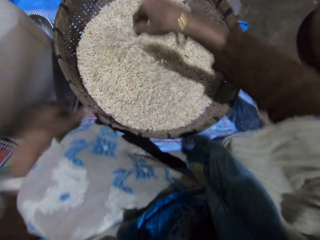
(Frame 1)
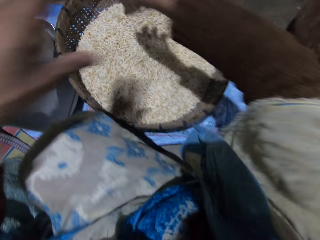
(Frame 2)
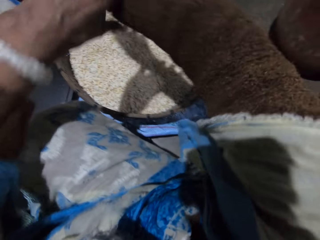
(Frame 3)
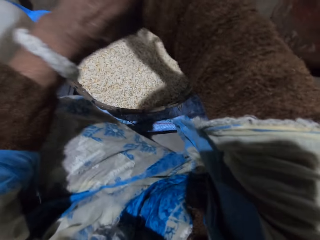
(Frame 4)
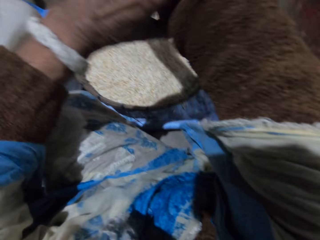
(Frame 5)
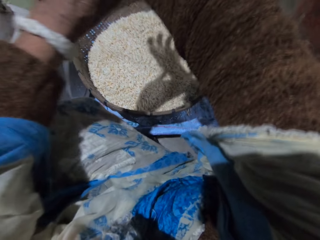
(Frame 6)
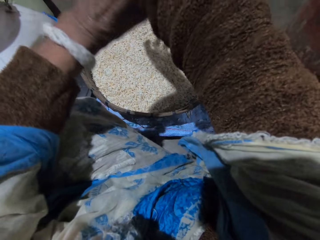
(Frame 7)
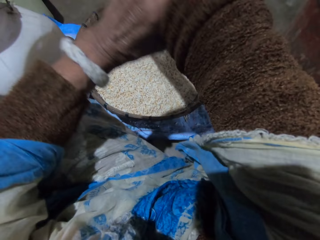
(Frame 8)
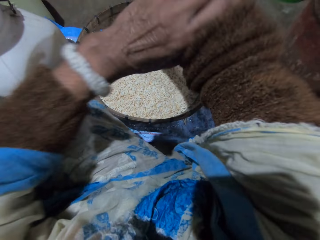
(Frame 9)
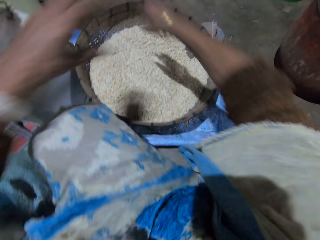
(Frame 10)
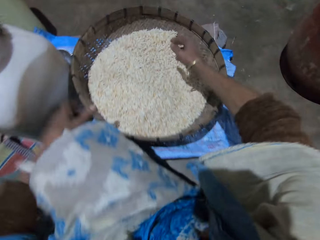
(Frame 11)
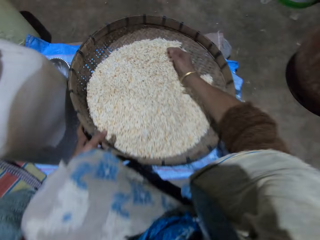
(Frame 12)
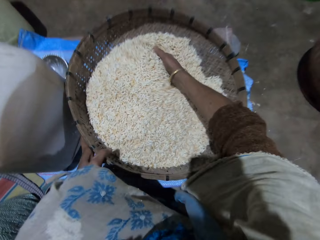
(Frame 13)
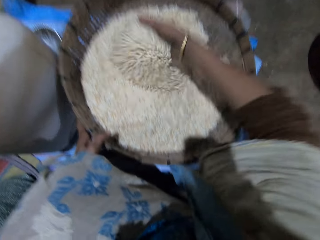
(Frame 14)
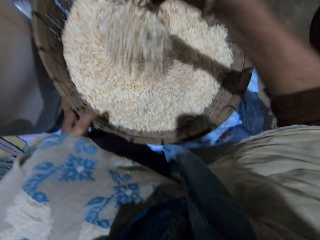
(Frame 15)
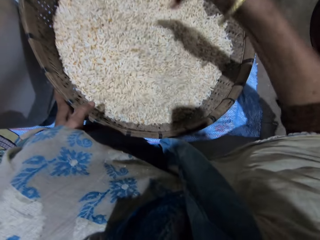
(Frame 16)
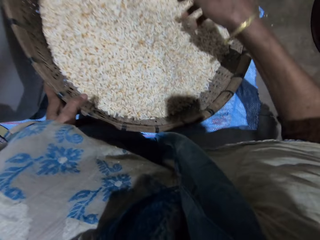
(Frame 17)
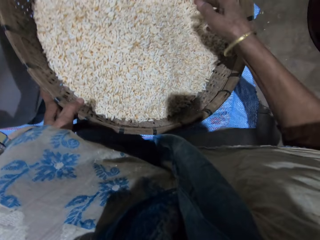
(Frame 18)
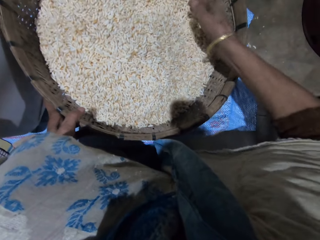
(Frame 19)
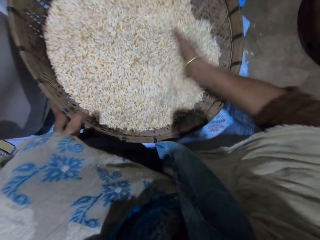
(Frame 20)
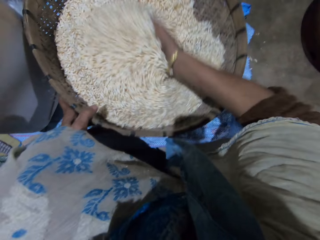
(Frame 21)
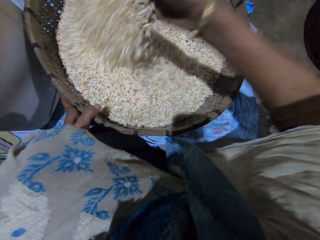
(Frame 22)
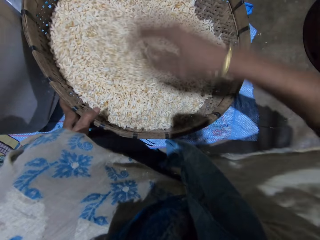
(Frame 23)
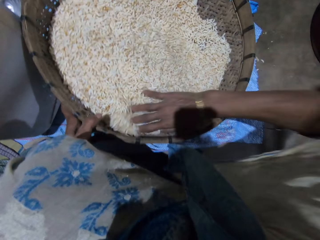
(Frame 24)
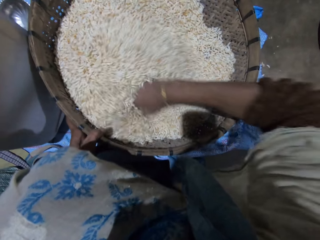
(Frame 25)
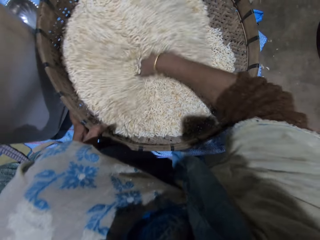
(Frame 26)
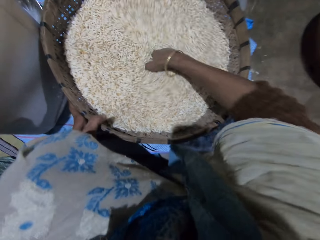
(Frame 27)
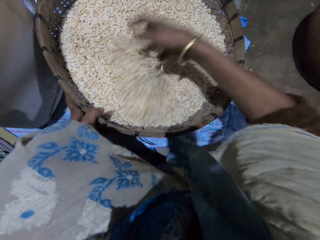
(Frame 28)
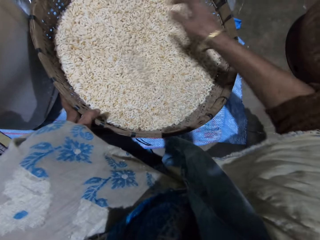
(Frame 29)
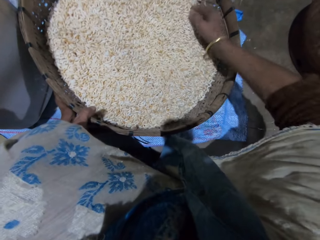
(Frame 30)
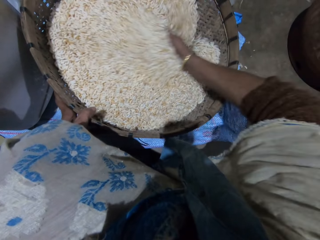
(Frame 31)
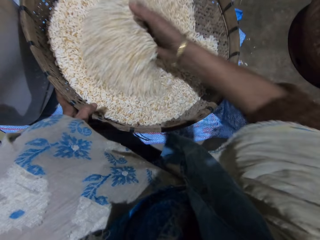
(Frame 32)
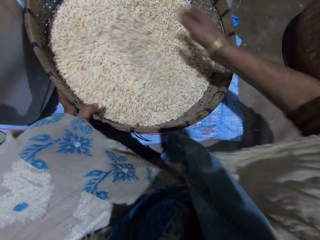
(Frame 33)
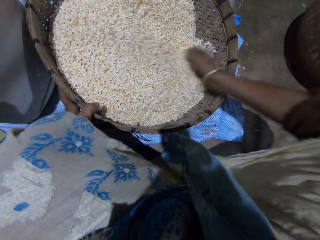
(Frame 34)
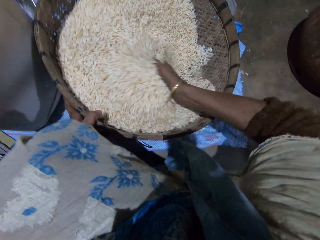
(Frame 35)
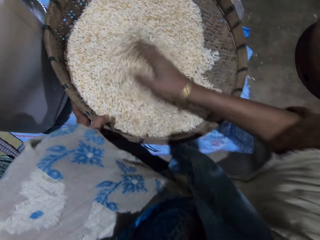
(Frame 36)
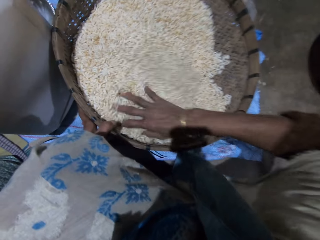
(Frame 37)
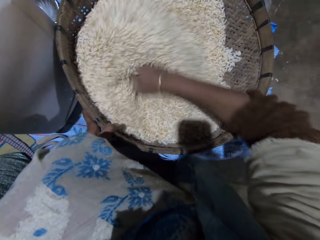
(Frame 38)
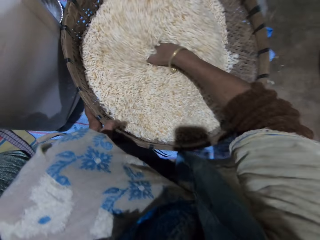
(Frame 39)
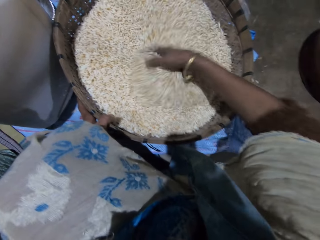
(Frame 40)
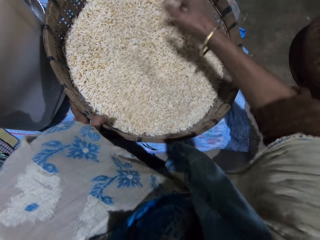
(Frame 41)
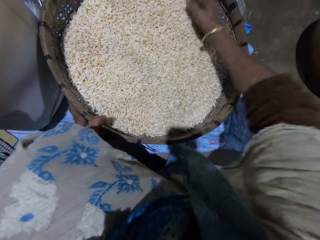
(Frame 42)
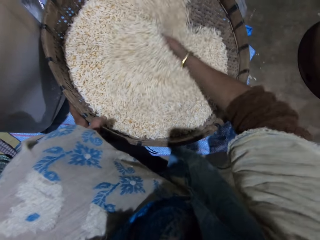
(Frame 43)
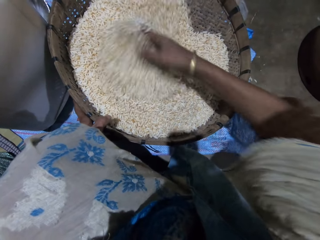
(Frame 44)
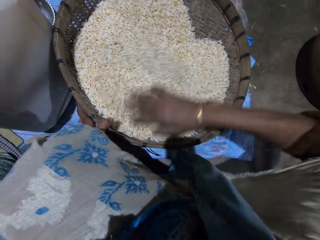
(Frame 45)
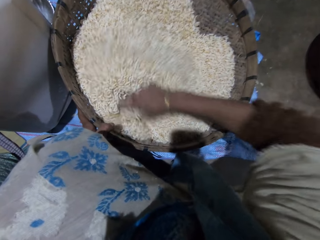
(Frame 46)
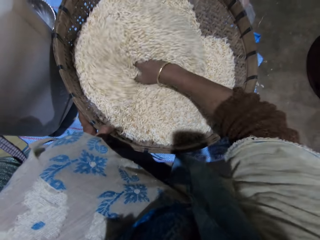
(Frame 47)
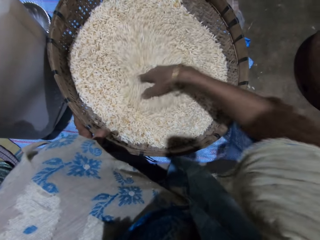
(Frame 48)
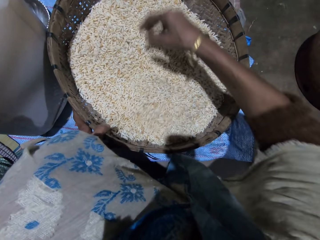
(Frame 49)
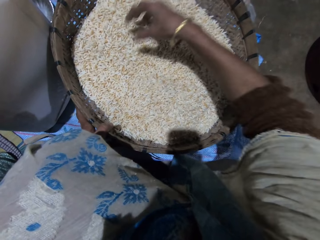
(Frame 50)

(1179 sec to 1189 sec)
The camera wearer adjusts her sleeve with her left hand. She mixes grains in the basket with her right hand.

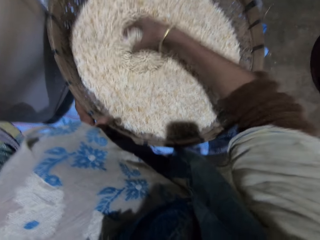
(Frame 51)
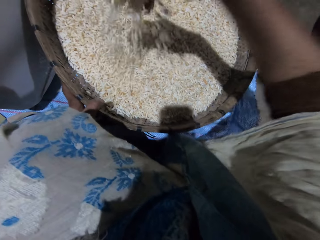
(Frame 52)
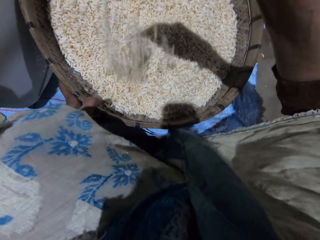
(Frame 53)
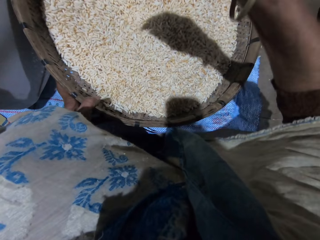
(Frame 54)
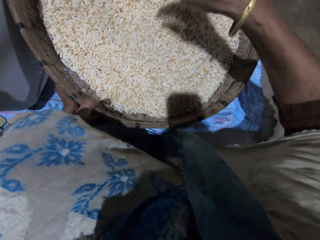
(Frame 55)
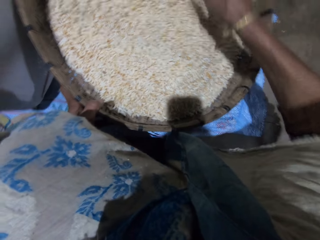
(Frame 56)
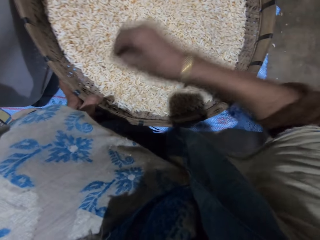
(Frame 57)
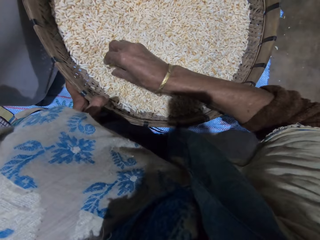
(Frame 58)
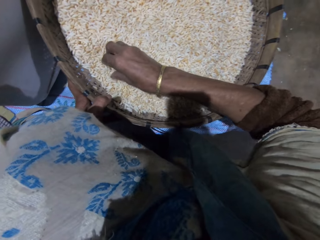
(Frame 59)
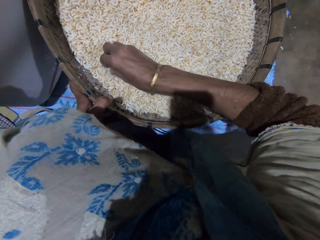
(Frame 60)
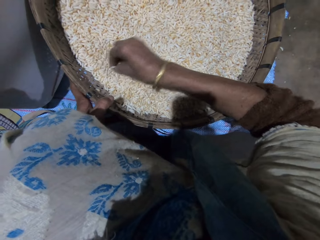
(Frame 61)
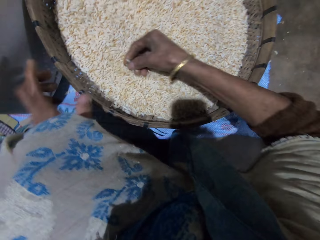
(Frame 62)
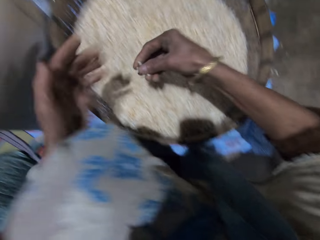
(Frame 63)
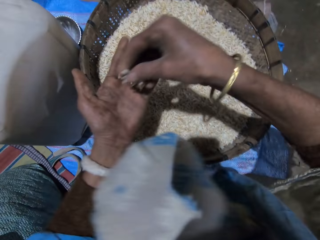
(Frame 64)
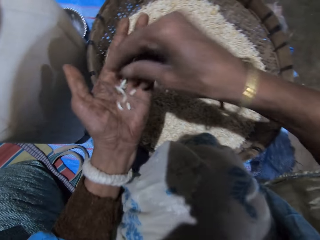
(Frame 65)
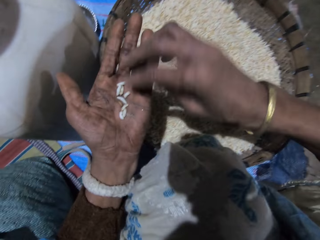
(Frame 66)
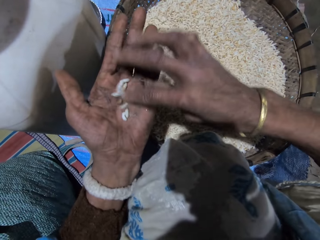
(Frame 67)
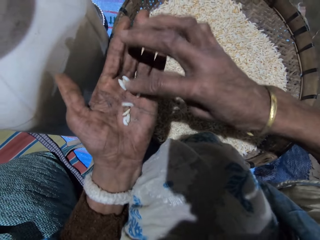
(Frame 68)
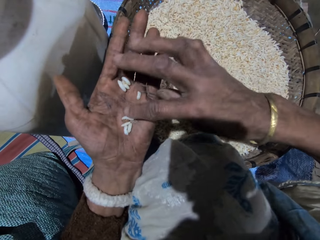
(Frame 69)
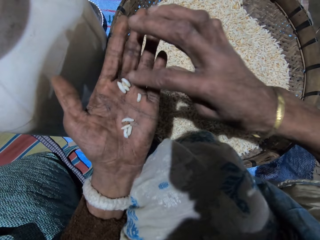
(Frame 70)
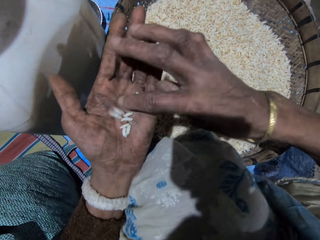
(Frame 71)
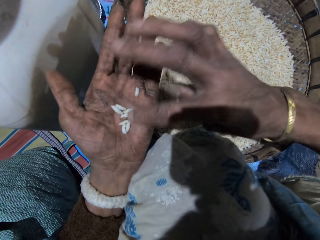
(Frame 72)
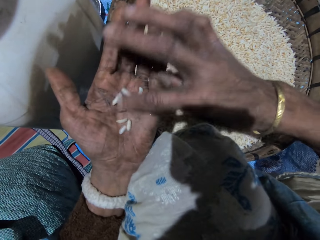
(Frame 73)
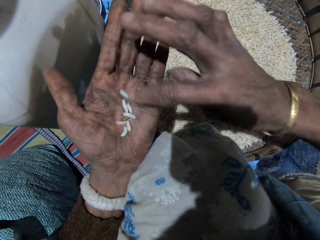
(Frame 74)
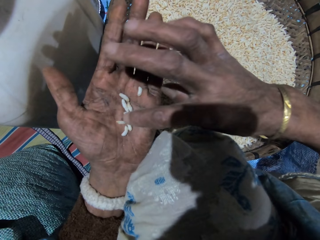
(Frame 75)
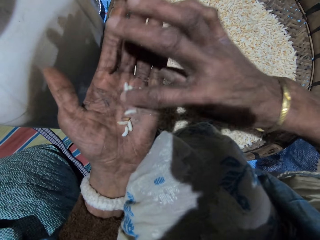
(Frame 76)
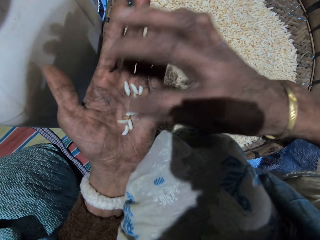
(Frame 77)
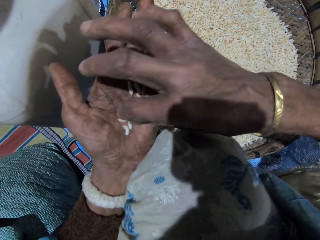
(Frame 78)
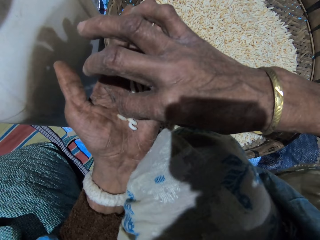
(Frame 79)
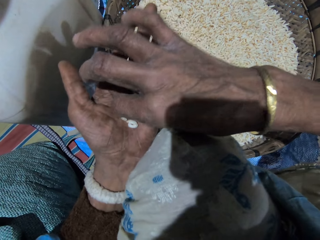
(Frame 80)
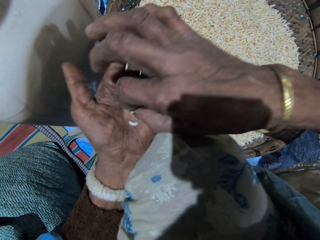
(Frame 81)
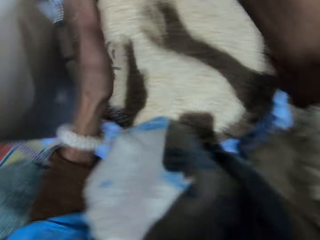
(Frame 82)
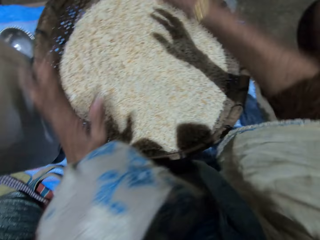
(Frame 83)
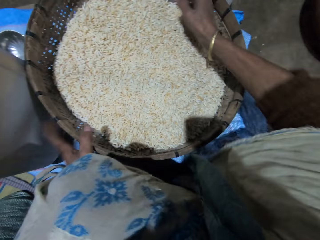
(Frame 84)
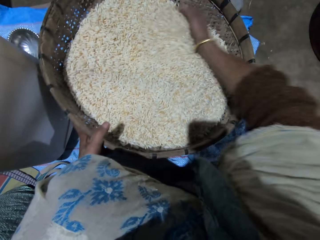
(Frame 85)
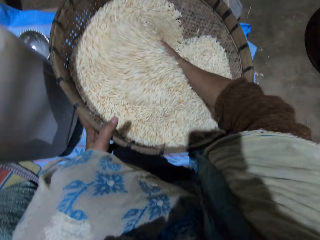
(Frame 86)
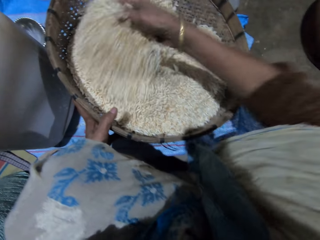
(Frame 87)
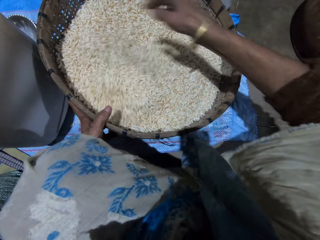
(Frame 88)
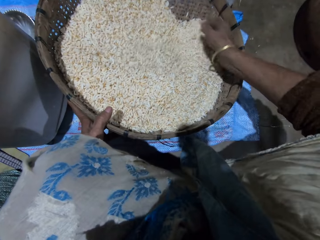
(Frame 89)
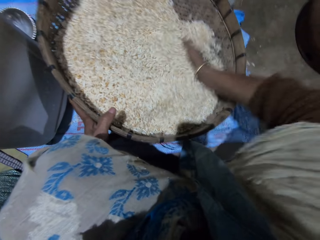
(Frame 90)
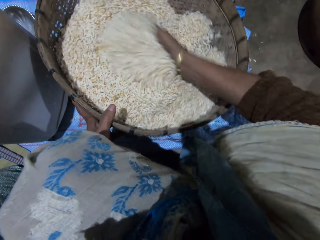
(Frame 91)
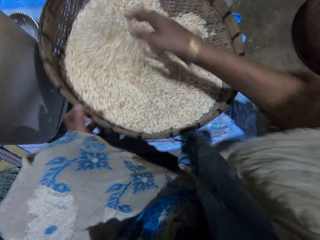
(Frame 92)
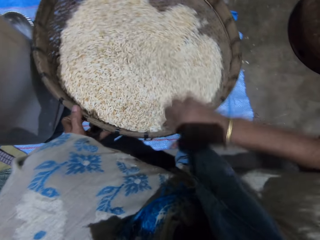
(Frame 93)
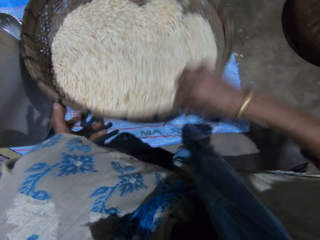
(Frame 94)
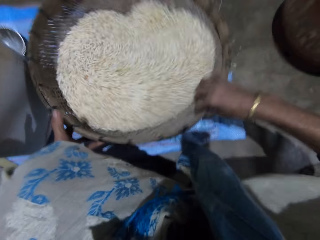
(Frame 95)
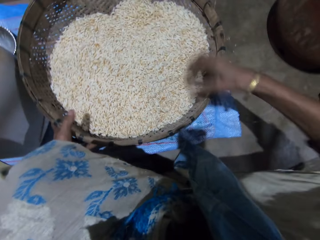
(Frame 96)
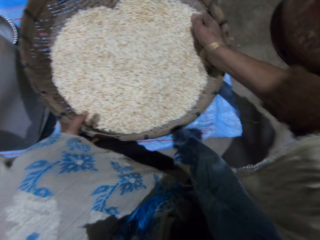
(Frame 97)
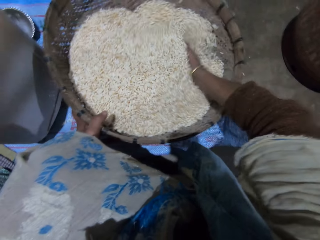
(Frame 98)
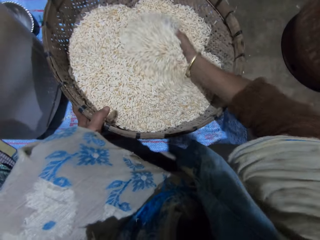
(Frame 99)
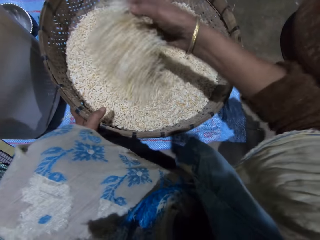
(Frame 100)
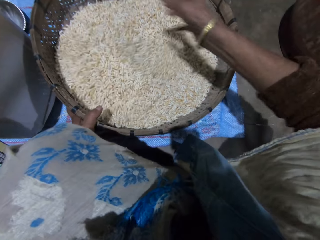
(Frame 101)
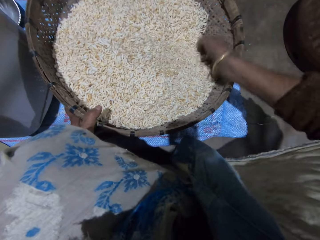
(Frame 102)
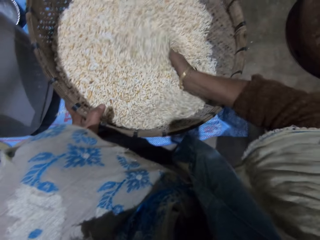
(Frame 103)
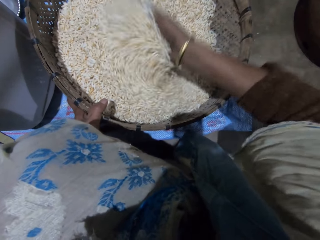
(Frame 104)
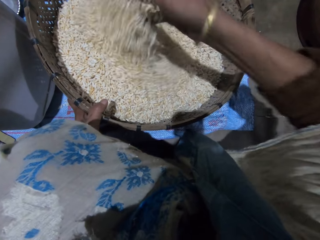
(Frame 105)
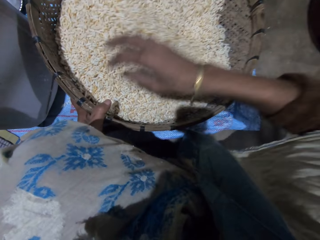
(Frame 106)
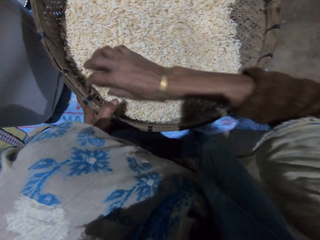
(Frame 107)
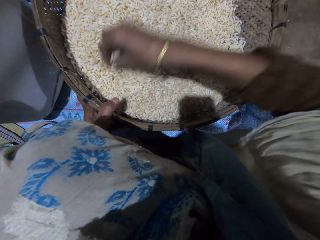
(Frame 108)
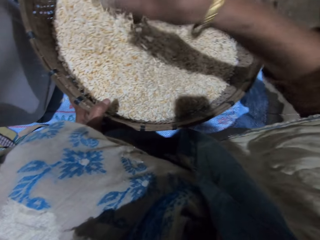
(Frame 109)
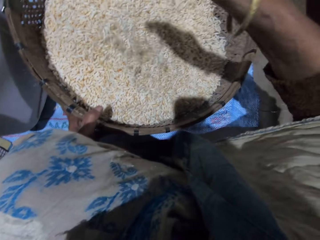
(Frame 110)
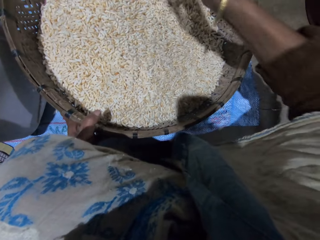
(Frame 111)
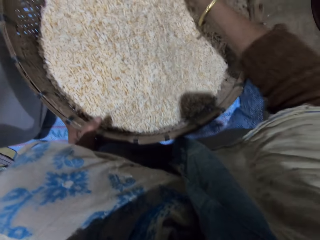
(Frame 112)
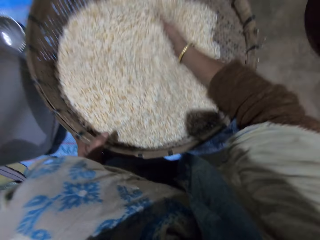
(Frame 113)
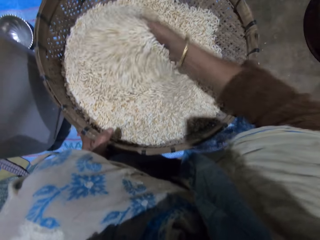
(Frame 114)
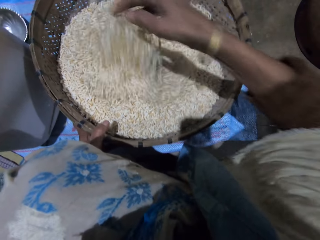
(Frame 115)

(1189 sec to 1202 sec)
The camera wearer picks grains from the basket with her right hand. She pours the grains on her left palm. She checks the grains. She throws the grain or chaff on the floor. She pours the grains in the basket. She mixes the grains in the basket with her right hand. She adjusts the winnowing basket. She shakes the basket with her right hand. She mixes the grains in the basket with her right hand.
